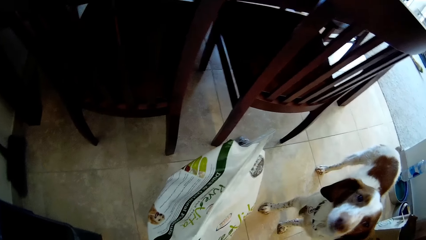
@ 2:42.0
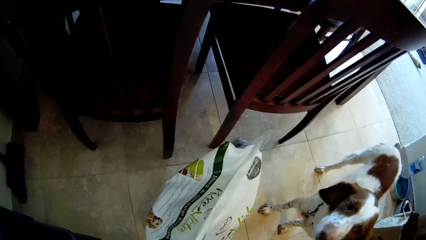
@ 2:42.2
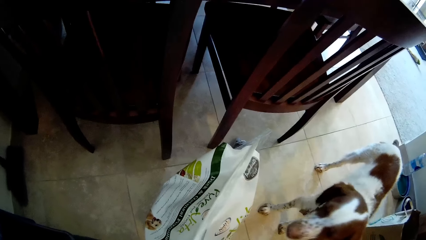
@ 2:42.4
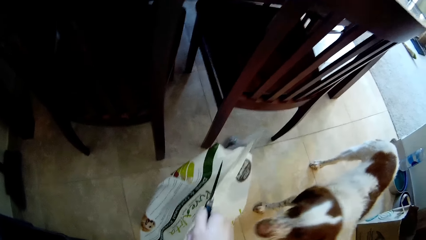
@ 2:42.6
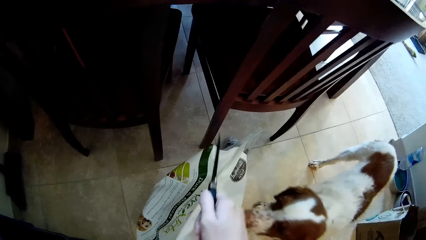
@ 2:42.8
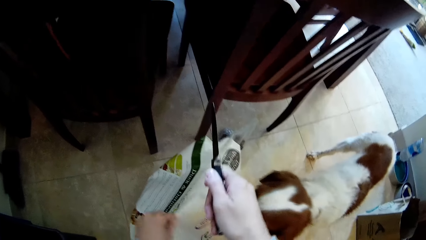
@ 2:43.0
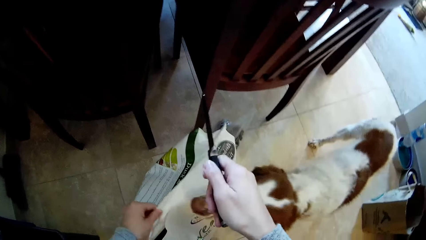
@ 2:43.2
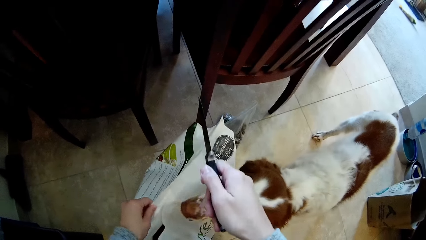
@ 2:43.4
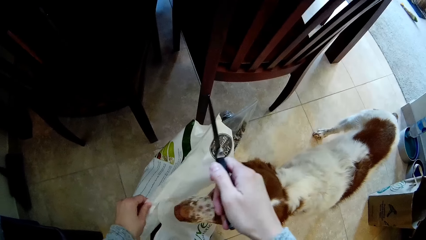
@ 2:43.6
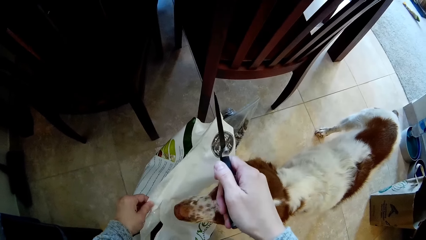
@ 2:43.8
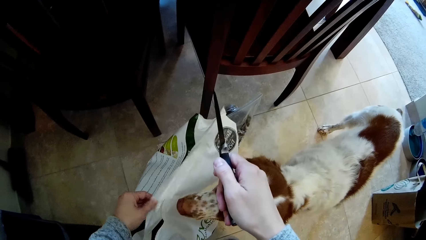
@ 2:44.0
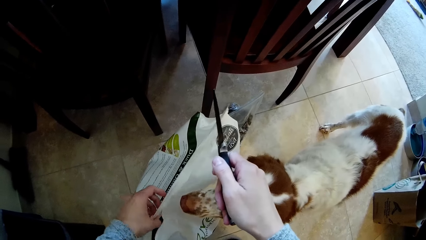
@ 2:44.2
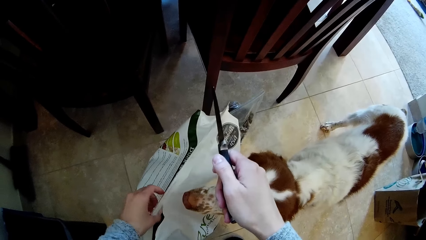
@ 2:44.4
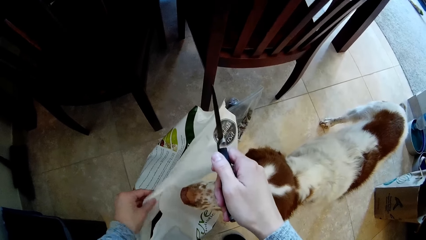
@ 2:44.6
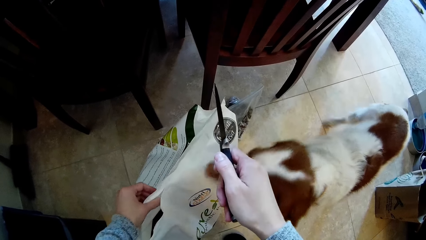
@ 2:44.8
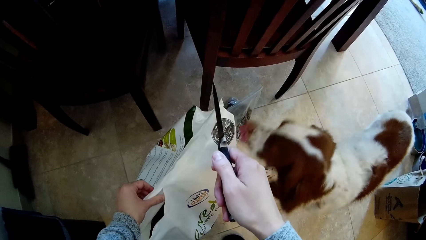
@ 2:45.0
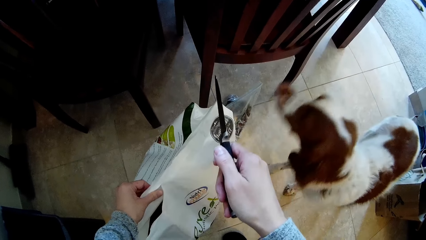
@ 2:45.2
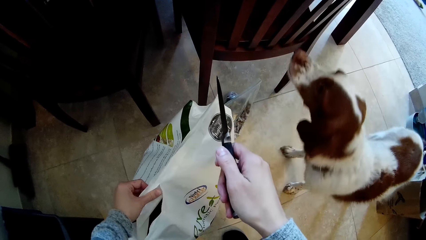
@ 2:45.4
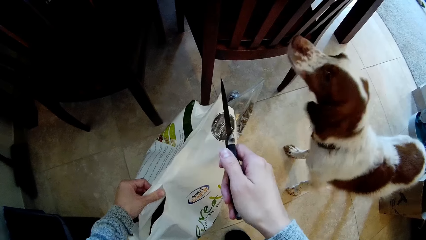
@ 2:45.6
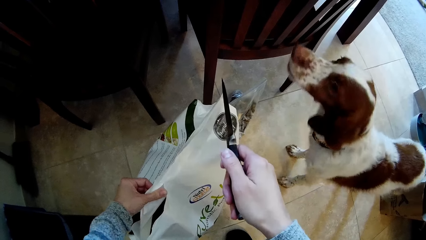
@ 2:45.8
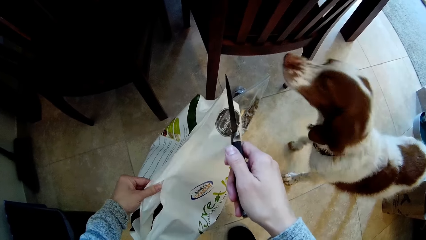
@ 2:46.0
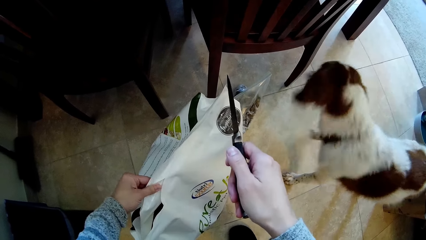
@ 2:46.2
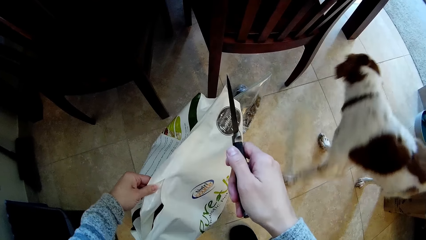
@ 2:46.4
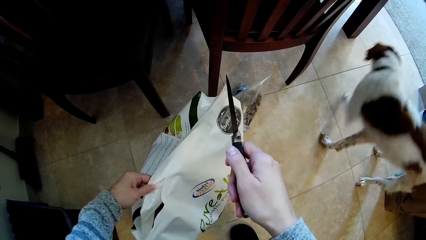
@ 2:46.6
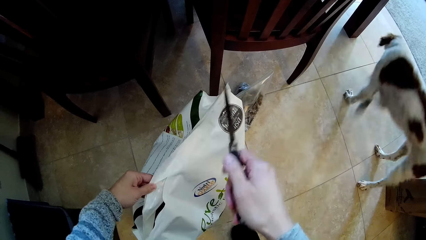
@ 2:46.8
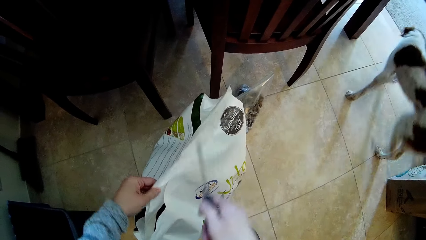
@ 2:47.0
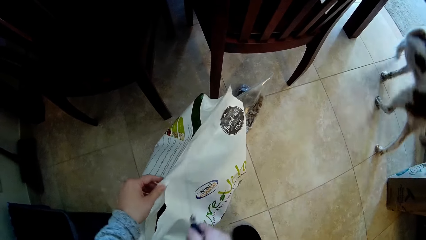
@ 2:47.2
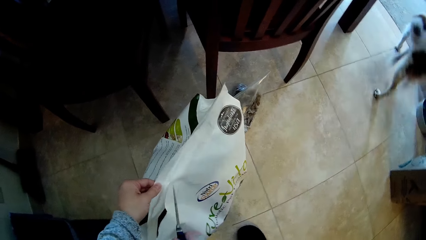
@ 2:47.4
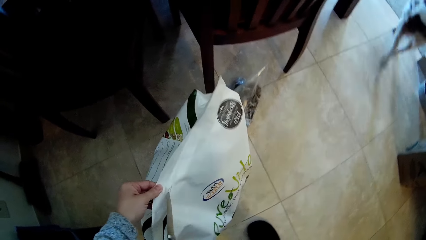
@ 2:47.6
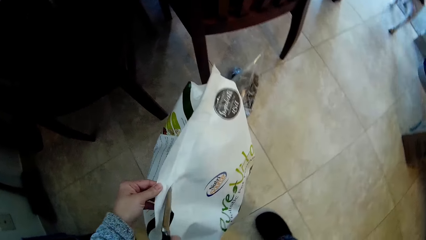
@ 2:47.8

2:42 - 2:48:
The camera wearer cuts the sack with a knife. He holds the bag of dog food with his left hand.

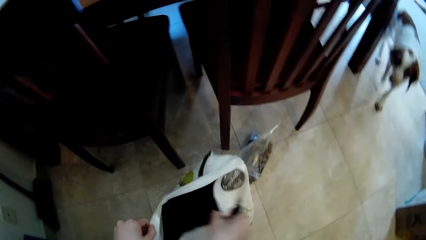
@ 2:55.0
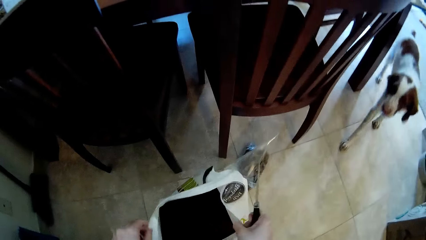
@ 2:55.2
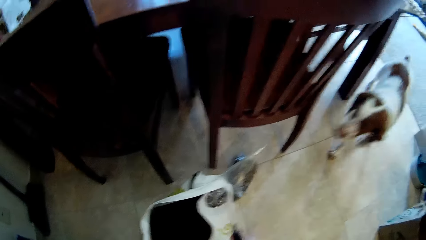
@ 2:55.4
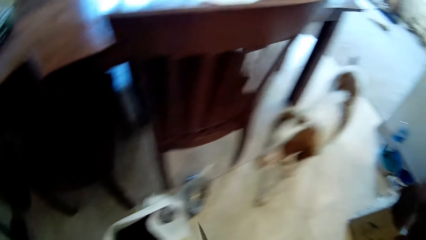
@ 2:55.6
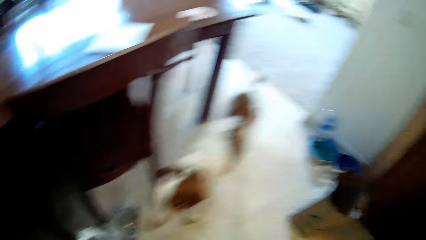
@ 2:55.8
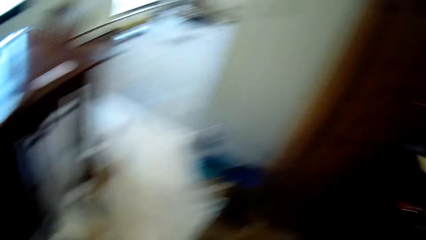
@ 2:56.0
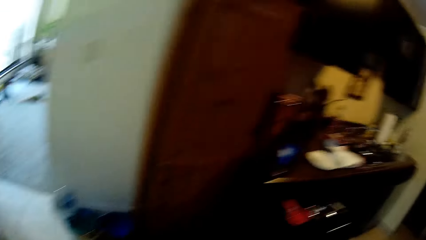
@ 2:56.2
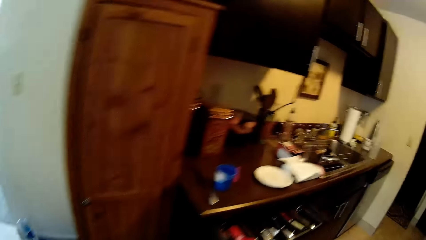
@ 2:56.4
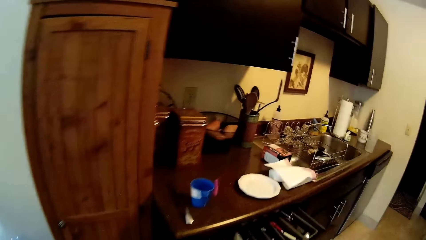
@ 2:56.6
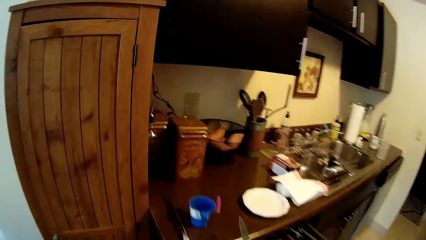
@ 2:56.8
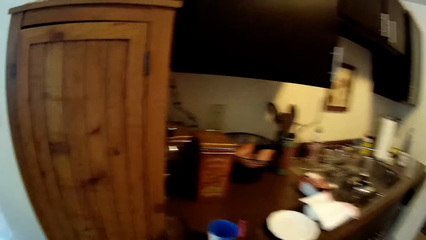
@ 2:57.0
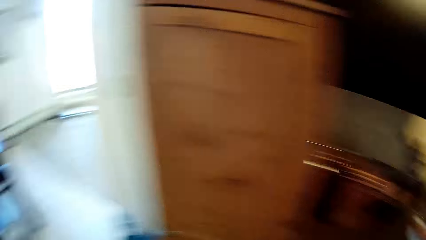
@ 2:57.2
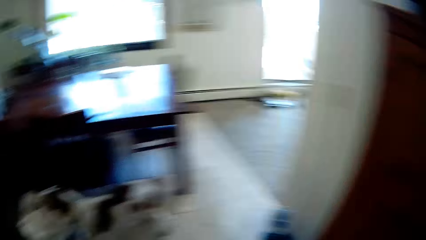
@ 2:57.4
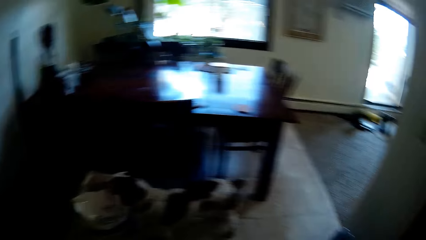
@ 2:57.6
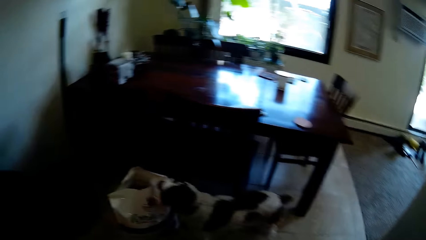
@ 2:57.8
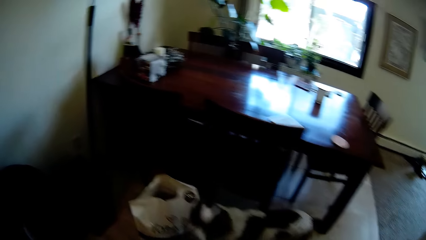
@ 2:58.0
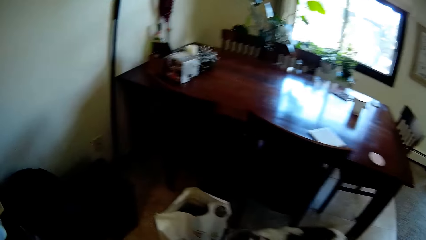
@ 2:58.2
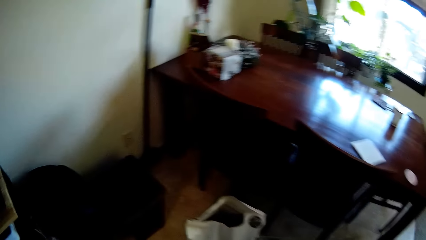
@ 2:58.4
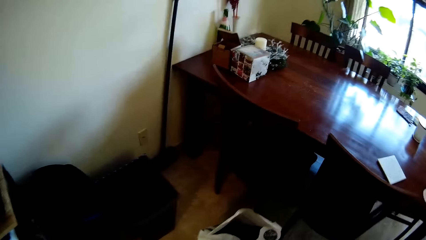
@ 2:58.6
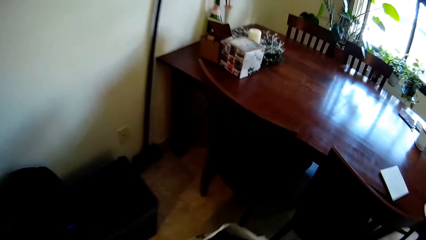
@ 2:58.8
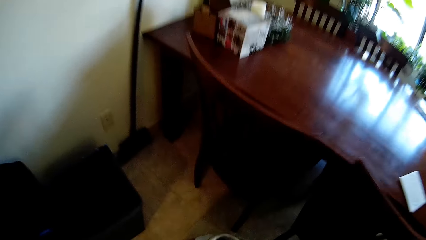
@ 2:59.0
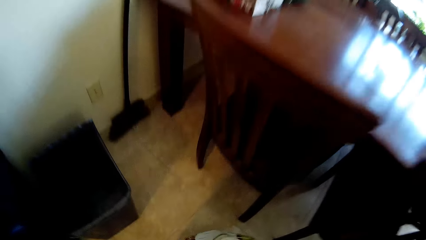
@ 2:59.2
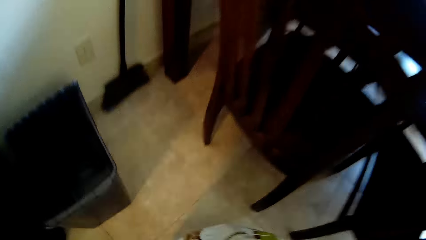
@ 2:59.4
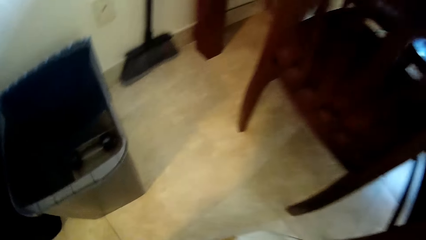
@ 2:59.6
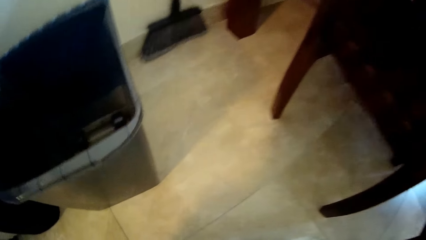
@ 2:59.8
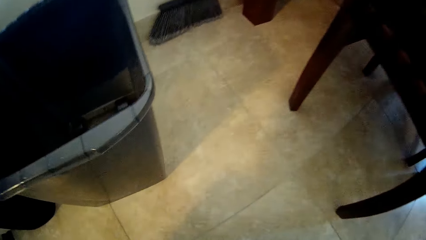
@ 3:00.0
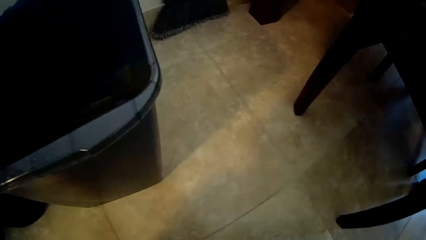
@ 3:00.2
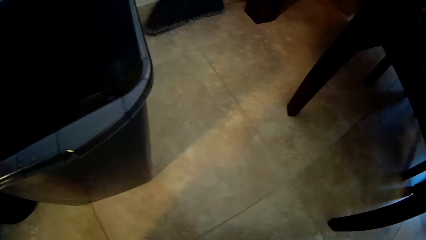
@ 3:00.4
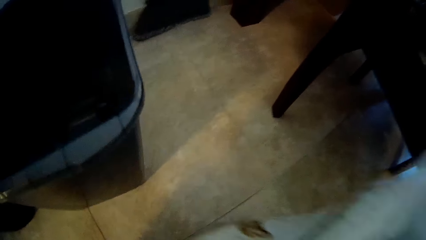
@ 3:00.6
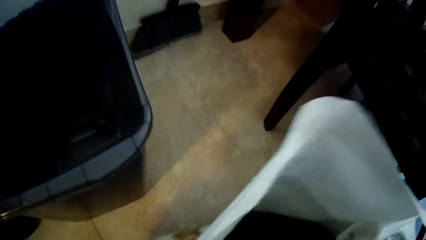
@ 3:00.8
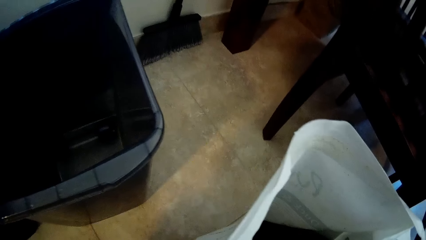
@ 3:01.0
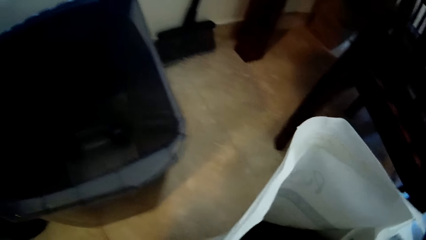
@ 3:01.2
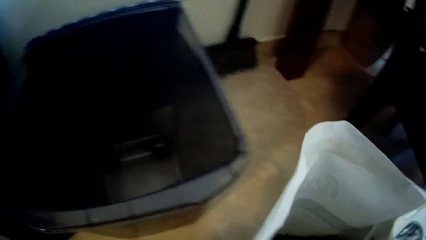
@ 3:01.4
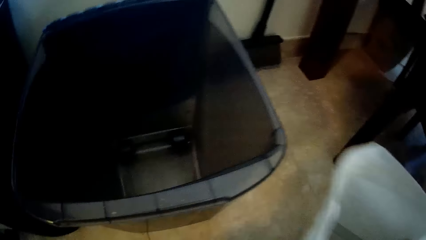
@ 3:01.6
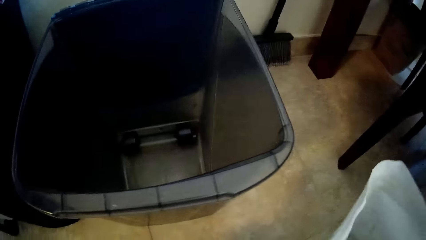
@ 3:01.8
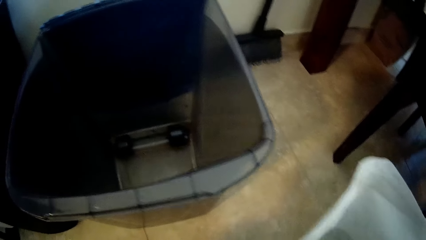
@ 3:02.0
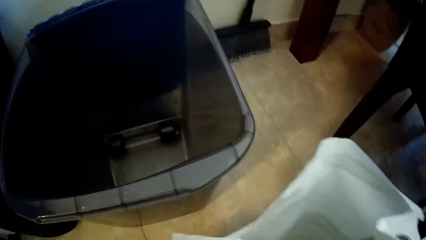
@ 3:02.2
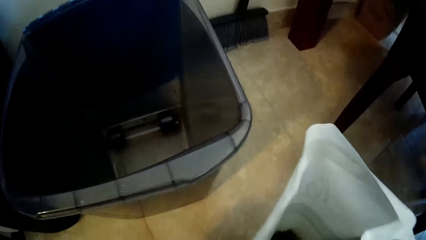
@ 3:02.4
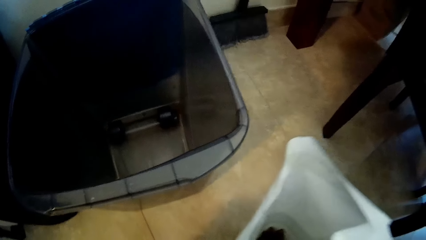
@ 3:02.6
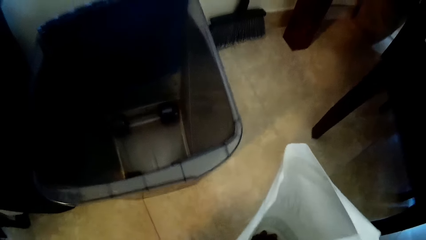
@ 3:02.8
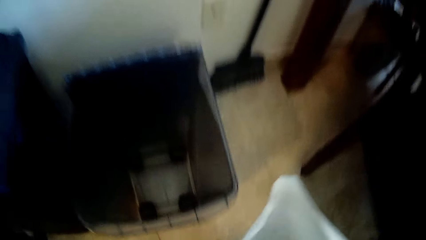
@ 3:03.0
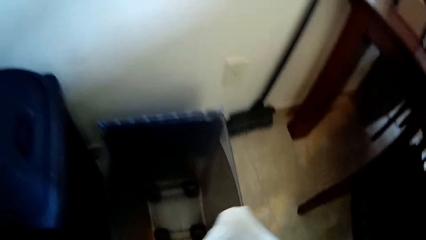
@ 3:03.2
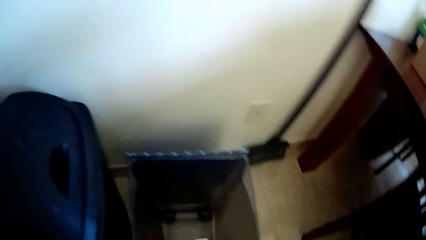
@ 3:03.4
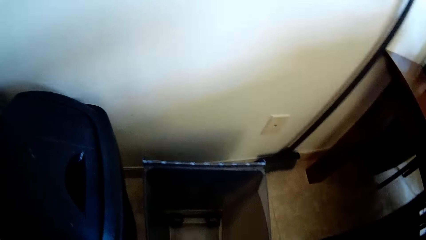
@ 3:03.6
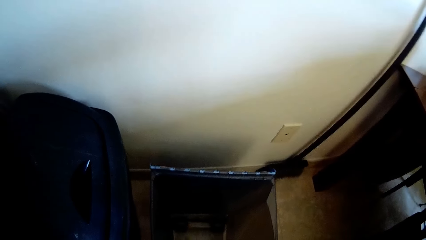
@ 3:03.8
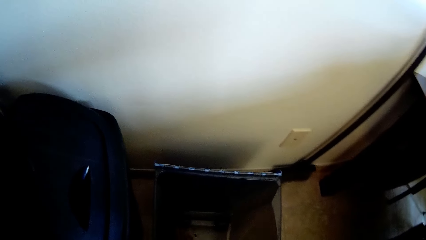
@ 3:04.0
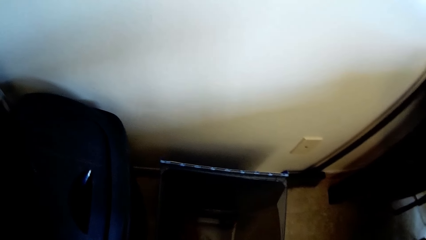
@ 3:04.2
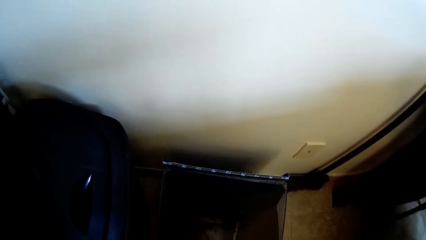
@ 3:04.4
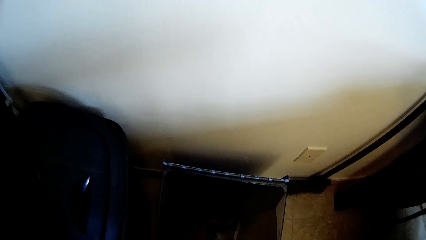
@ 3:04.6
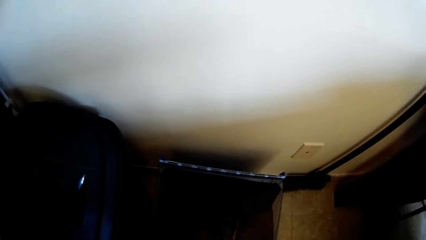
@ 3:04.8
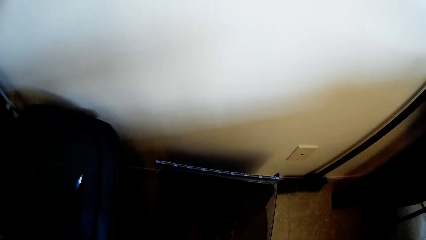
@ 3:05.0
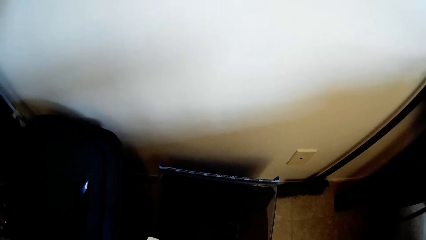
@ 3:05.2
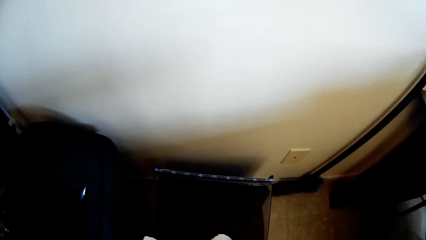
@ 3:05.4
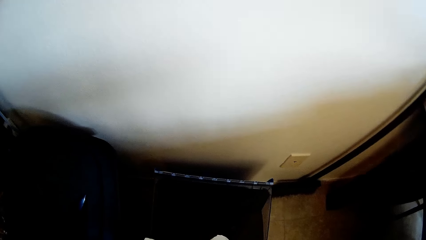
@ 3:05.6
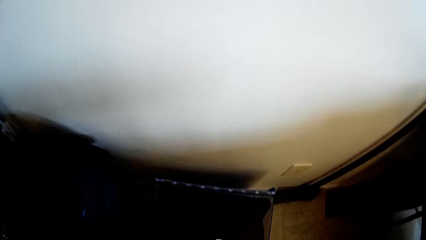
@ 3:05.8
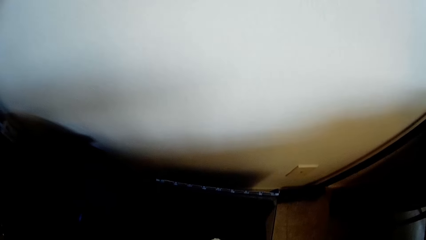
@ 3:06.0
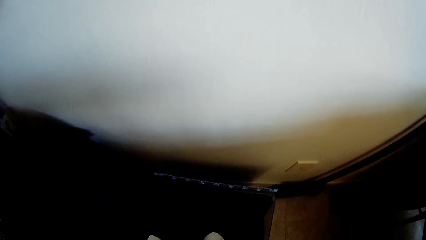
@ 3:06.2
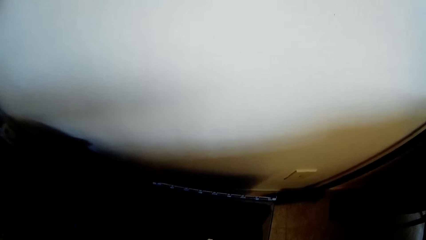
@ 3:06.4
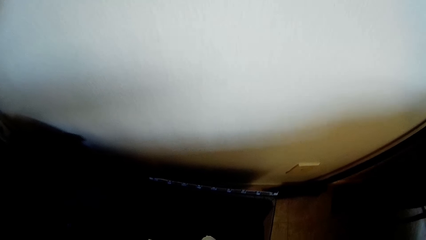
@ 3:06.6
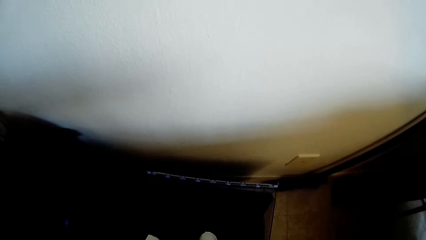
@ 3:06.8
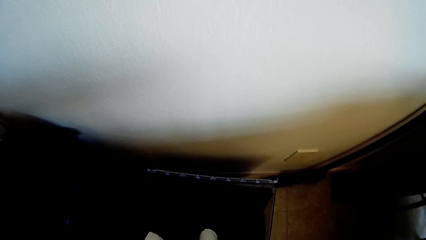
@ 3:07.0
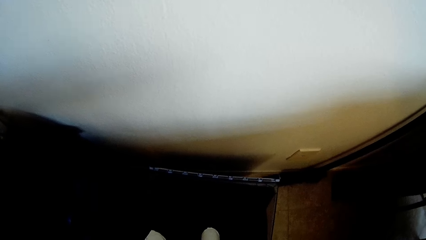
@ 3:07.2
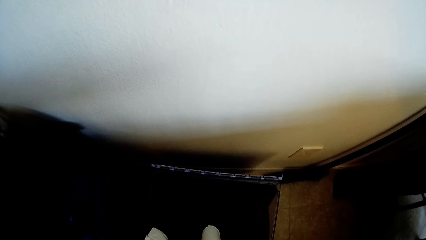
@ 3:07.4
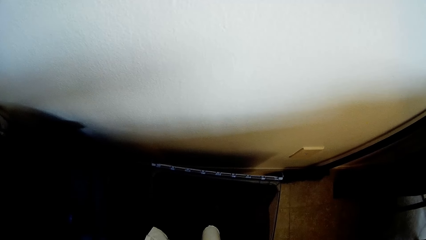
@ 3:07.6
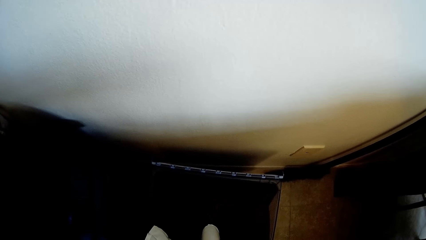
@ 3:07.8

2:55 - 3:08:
The camera wearer opens the bag of dog food with his right hand. He puts the knife on the kitchen counter. He drops the bag of dog food on the floor with both hands. He lifts the bag of dog food from the floor with both hands. He pours the dog food in the bag of dog food with both hands.
